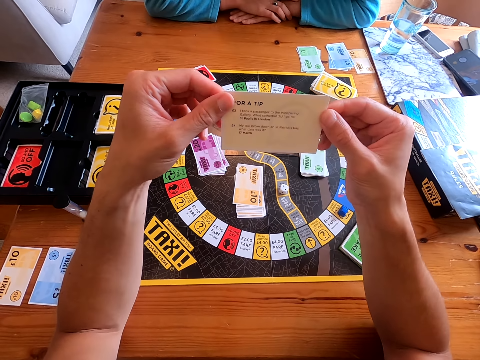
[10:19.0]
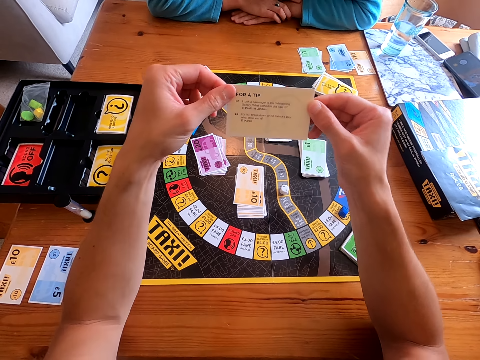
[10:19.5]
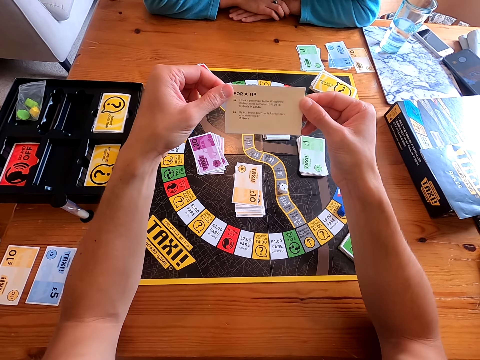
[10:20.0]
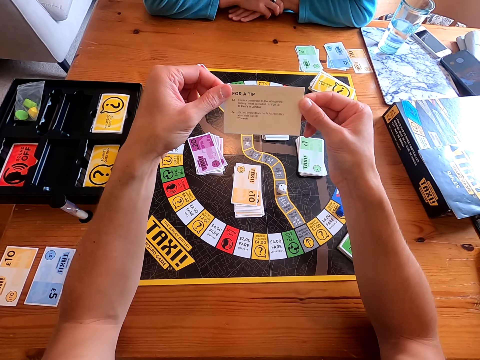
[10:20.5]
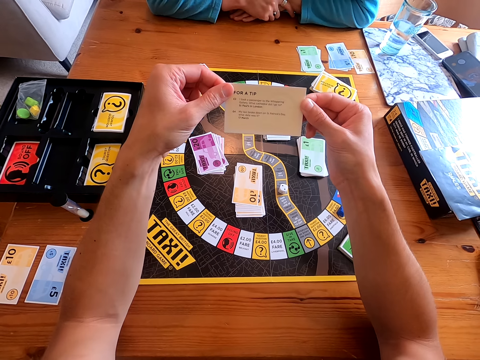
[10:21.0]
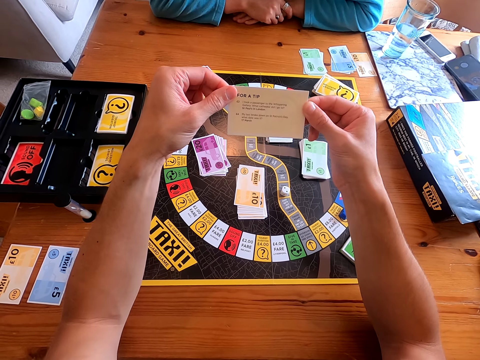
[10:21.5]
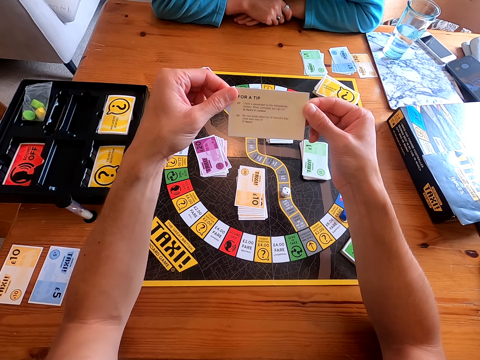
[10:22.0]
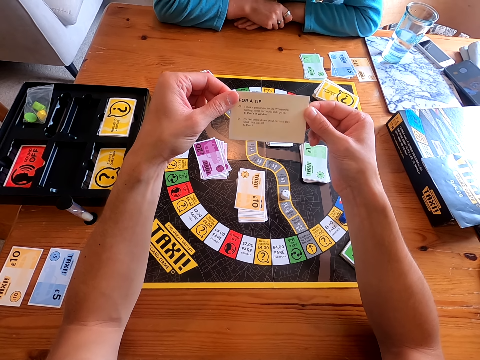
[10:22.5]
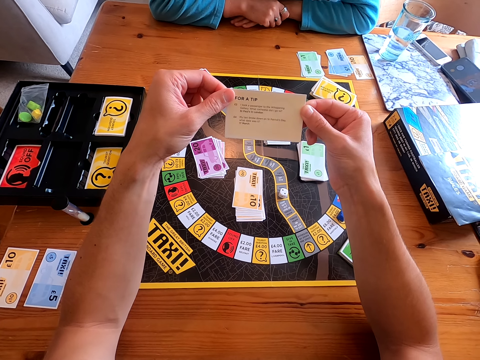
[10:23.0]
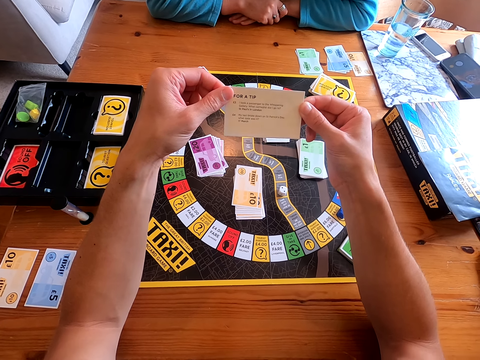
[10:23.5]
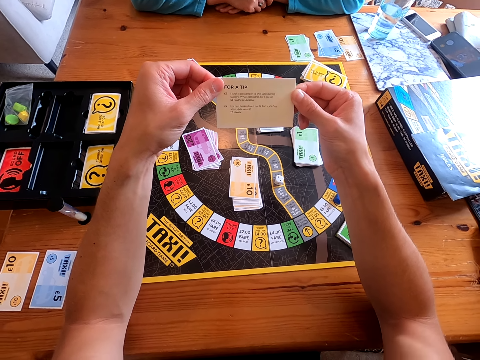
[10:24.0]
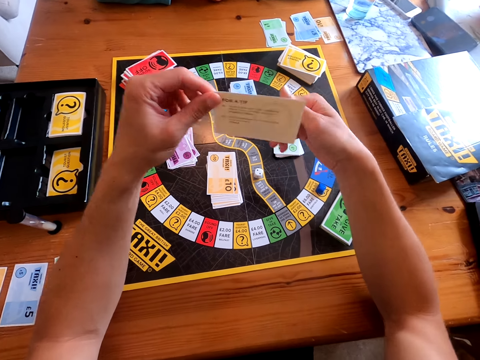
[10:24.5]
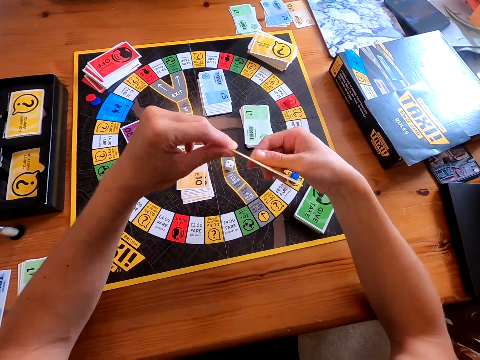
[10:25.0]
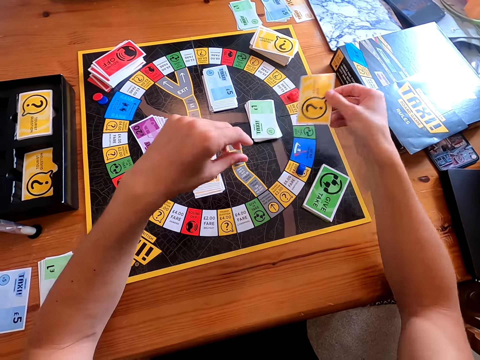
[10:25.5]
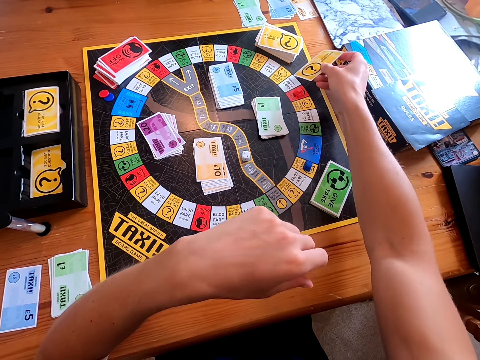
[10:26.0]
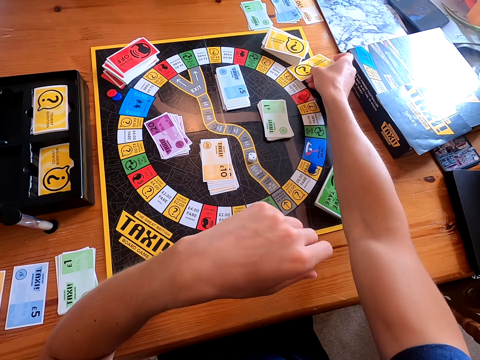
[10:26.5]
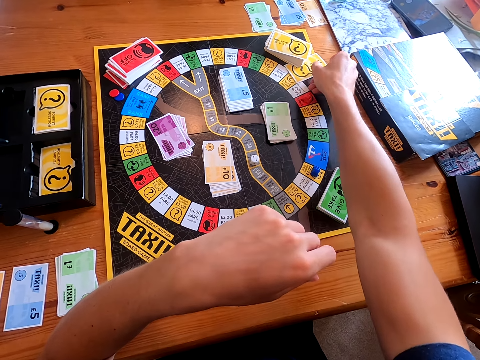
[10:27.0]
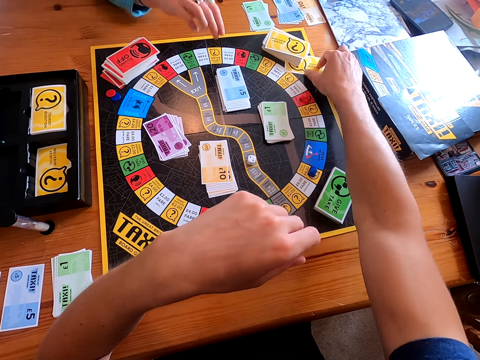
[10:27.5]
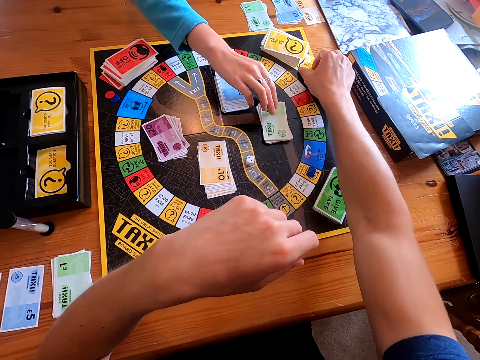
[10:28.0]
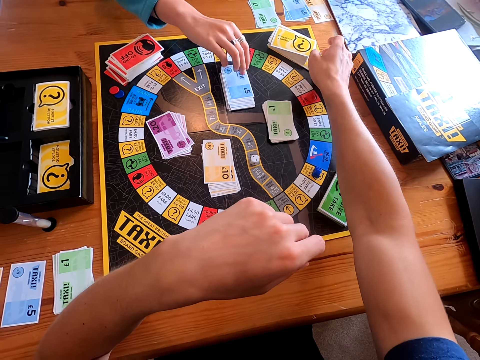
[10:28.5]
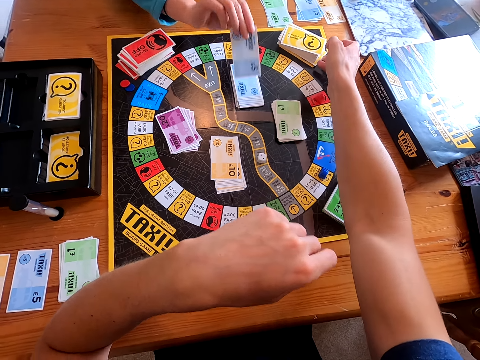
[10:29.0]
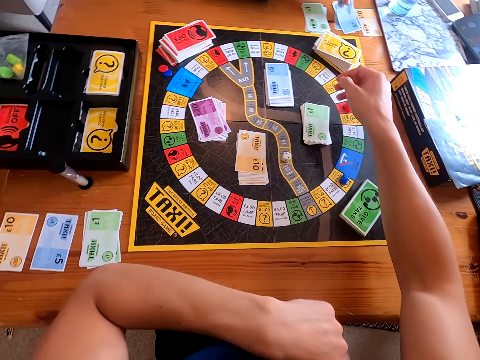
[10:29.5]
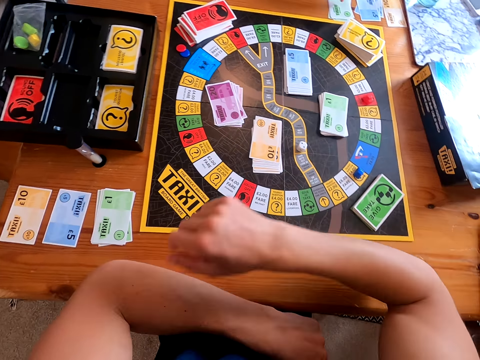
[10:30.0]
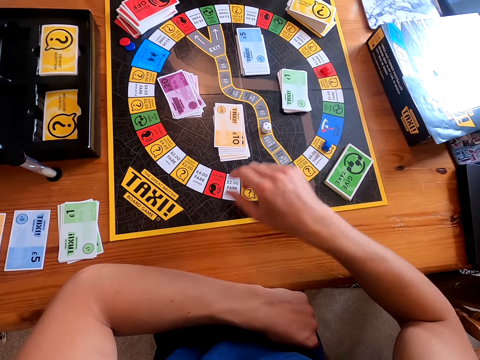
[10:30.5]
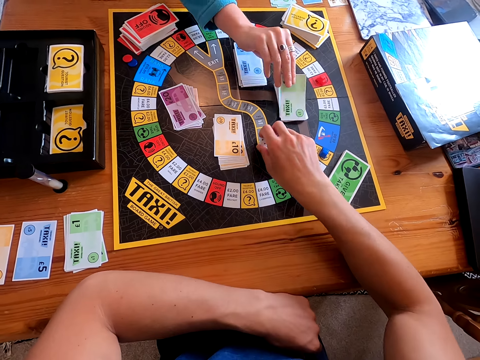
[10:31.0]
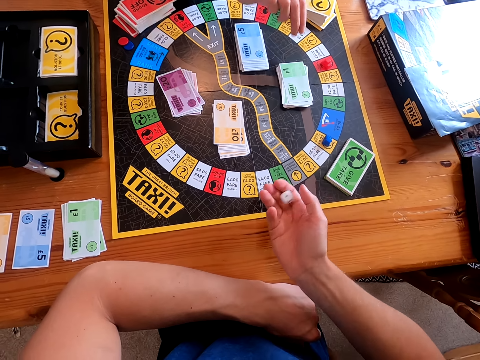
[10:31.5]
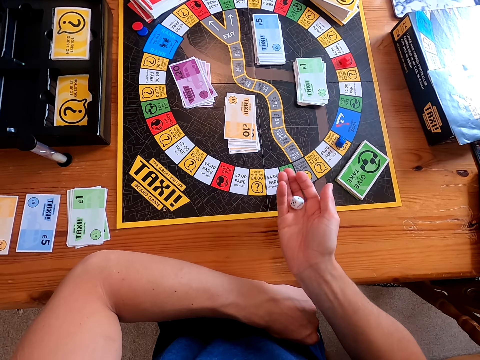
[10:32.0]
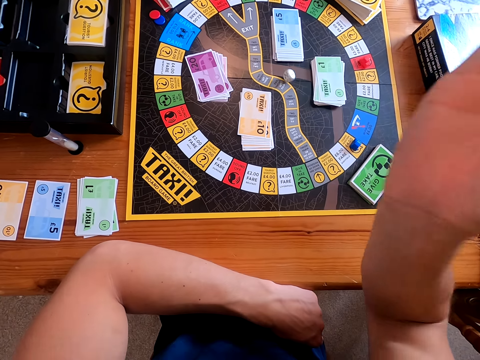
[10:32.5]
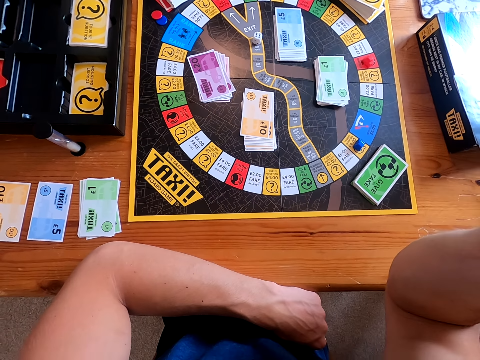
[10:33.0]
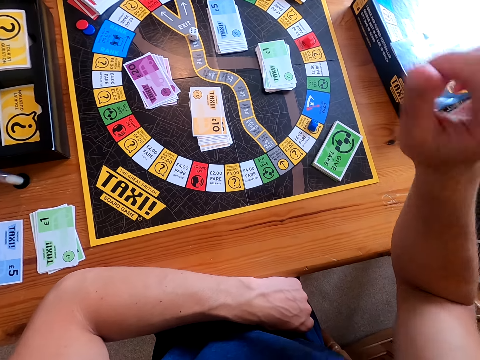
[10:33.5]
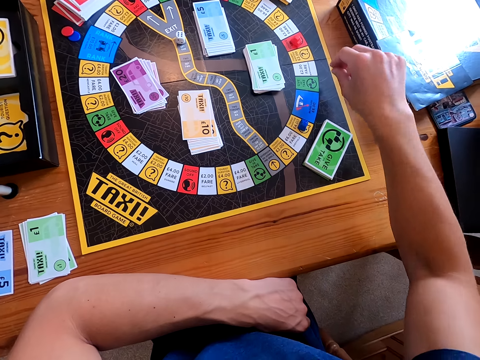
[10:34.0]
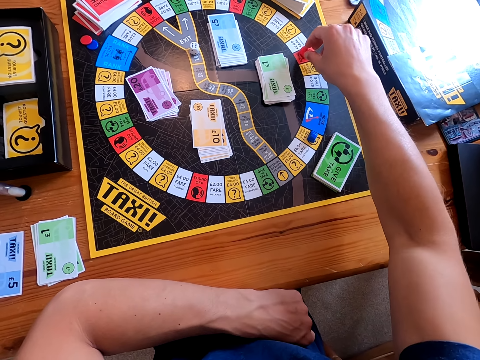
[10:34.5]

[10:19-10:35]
The camera wearer reads the question on the card. He speaks to a lady. The lady speaks to the camera wearer and answers the question on the card. The camera wearer speaks to the lady. The lady speaks to the camera wearer. The camera wearer places the yellow card beneath other yellow cards on the game mat. The lady picks a blue card from the game mat and places the card on the table. The camera wearer picks the dice from the game mat. The lady places a green card on the game mat. The camera wearer shuffles the dice with the right hand. He throws the dice on the game mat.

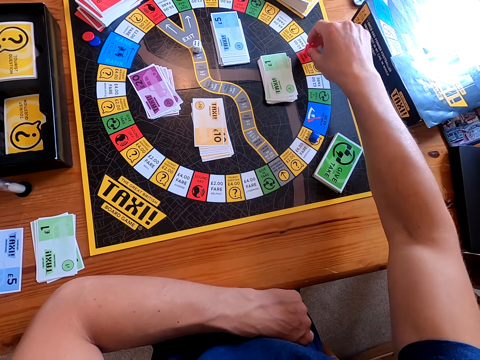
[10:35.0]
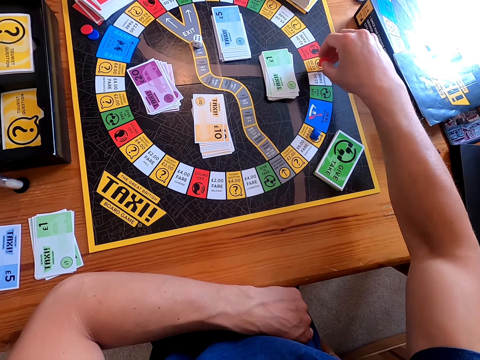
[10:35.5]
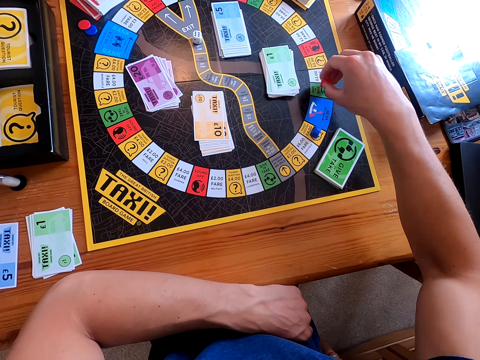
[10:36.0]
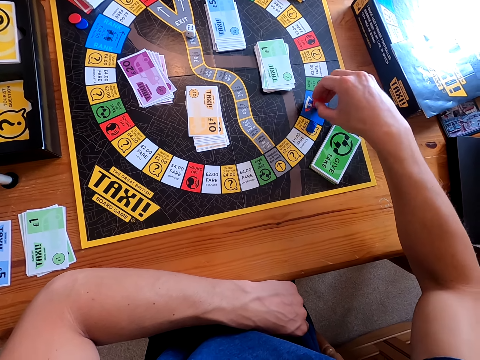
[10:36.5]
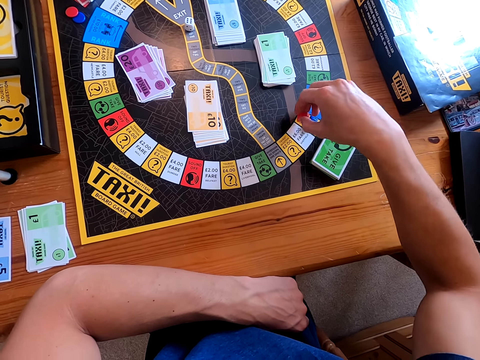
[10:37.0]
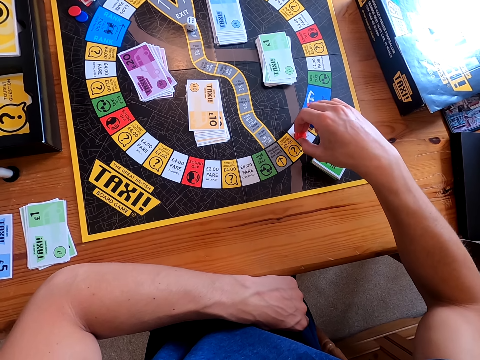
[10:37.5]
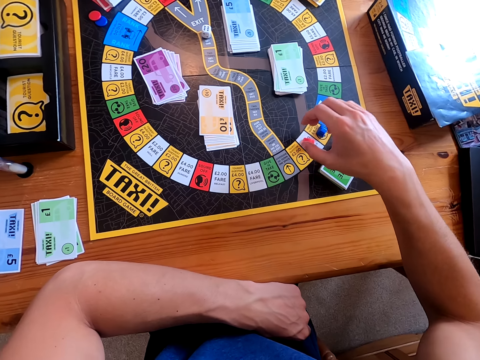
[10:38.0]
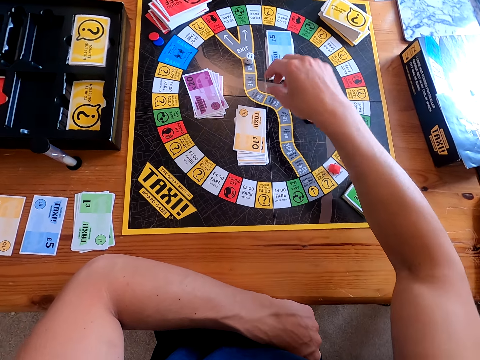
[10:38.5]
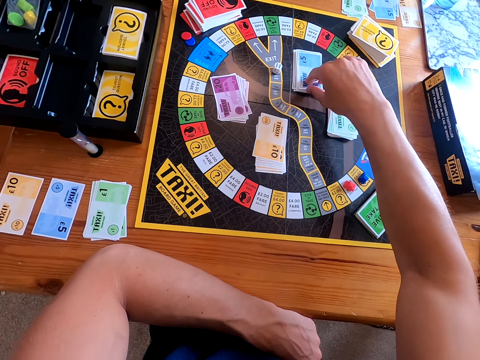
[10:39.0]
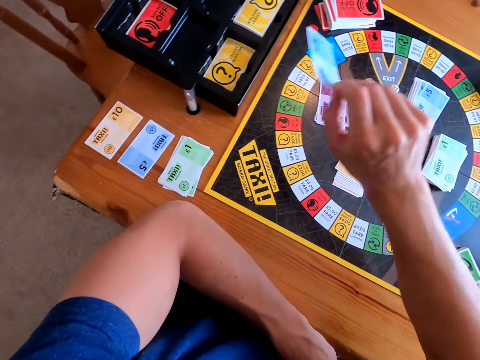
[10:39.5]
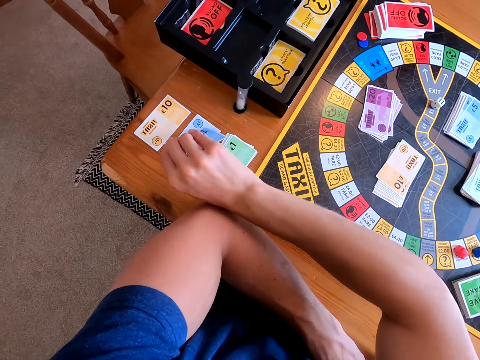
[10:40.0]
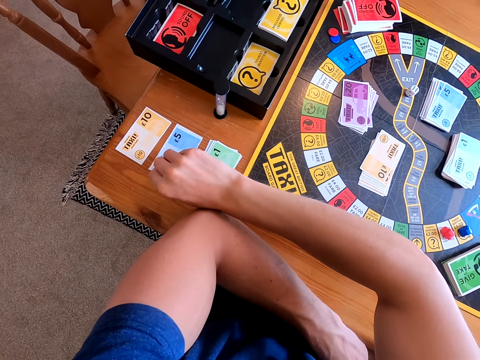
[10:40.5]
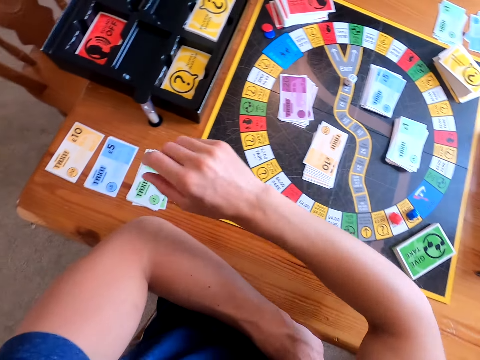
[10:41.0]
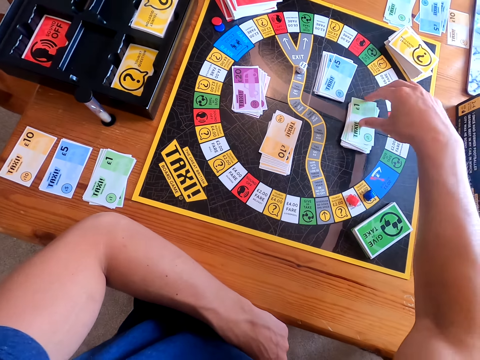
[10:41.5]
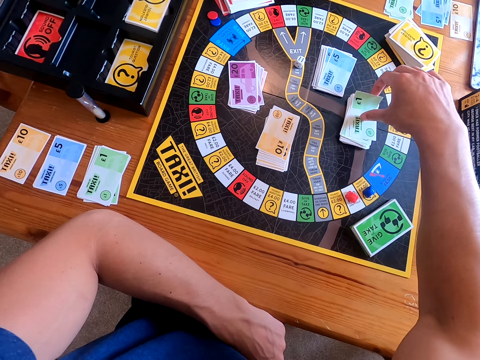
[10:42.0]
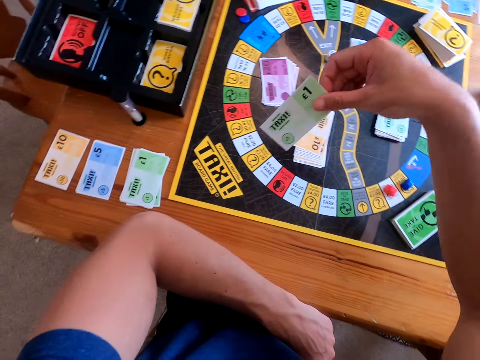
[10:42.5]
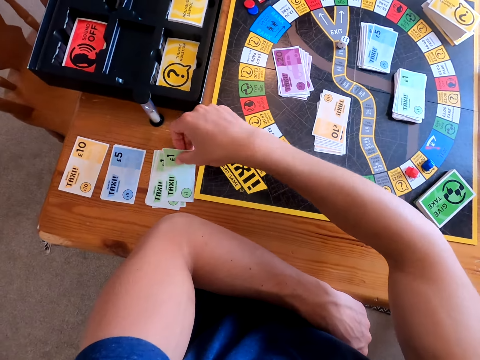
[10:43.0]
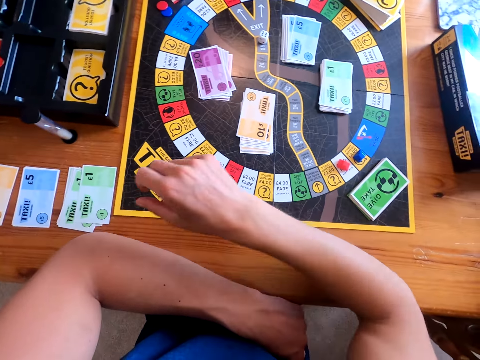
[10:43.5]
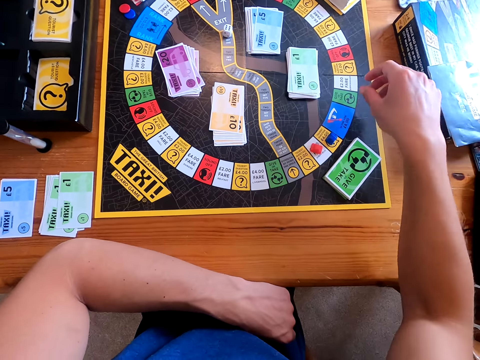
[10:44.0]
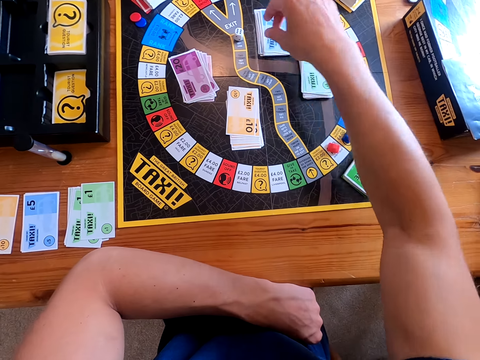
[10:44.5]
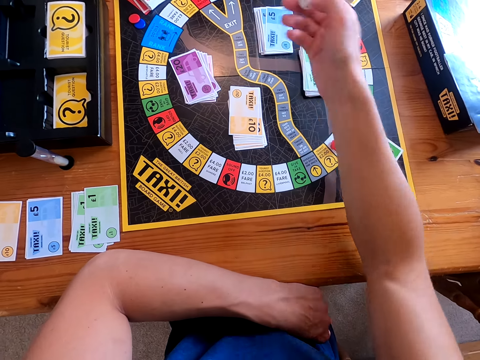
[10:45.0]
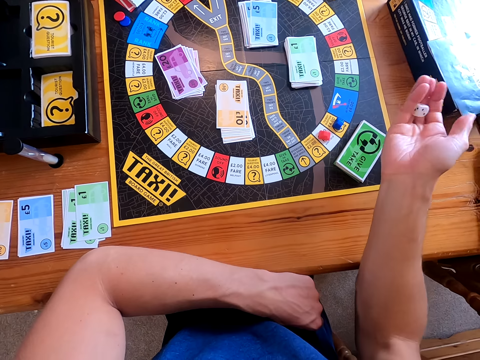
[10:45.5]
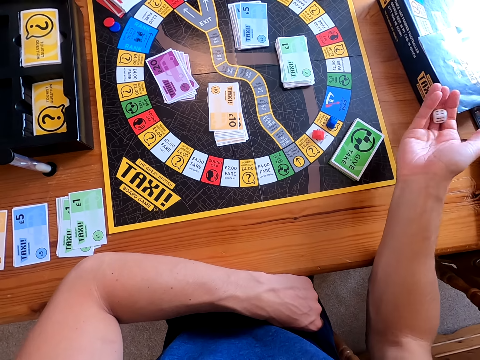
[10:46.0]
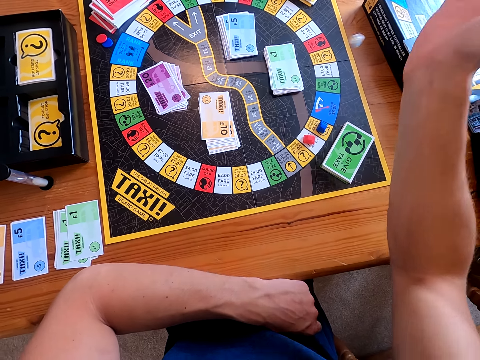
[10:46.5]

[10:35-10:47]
The camera wearer picks something from the game mat. He moves the piece on the board. He lets go of the piece. He picks a blue card from the game mat. He places the blue card on the table. He speaks to a lady. He picks a green card from the game mat. He places the green card on the table. He picks a dice from the game mat. He shuffles the dice with his right hand.
